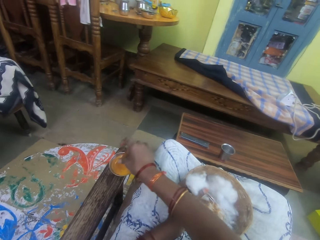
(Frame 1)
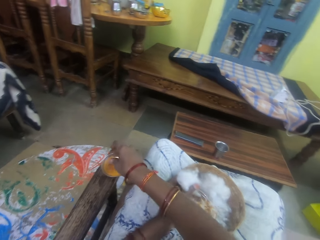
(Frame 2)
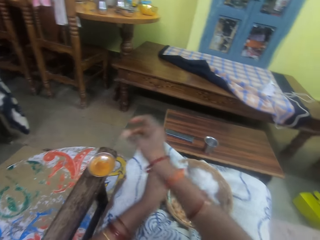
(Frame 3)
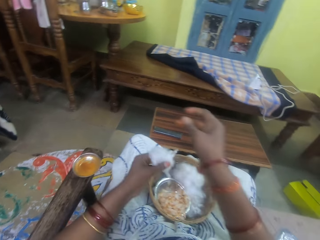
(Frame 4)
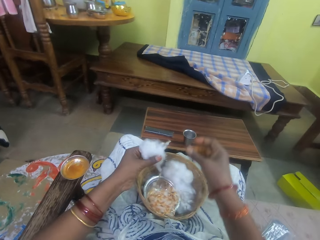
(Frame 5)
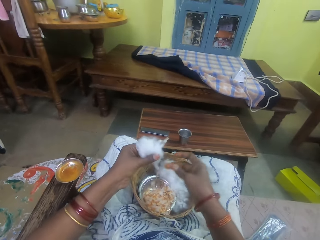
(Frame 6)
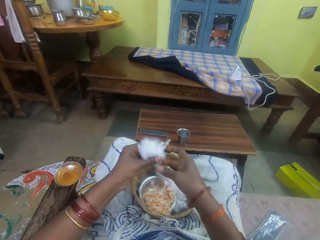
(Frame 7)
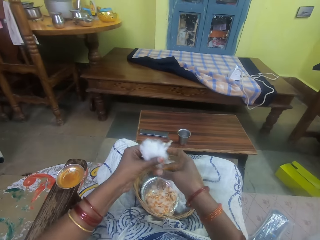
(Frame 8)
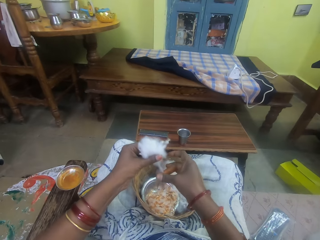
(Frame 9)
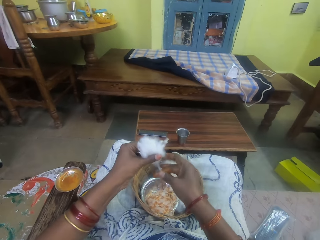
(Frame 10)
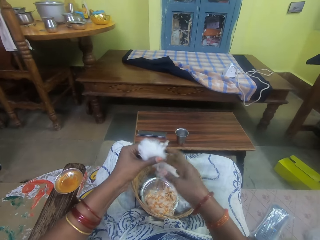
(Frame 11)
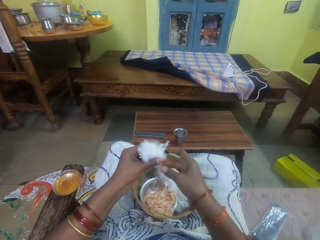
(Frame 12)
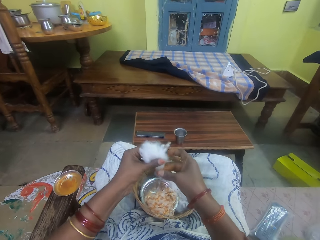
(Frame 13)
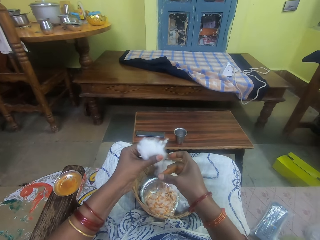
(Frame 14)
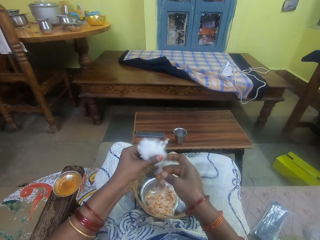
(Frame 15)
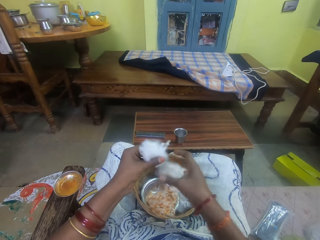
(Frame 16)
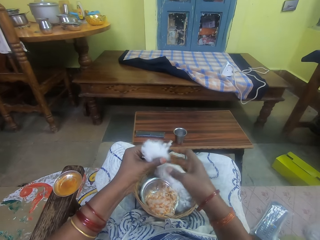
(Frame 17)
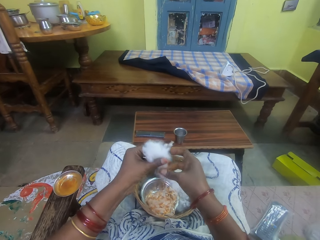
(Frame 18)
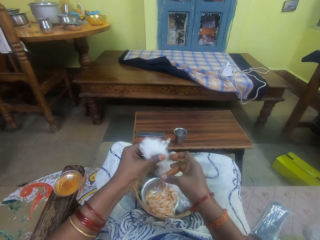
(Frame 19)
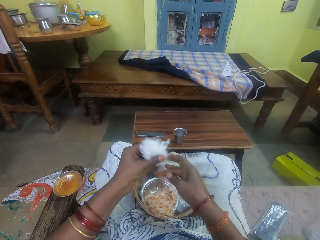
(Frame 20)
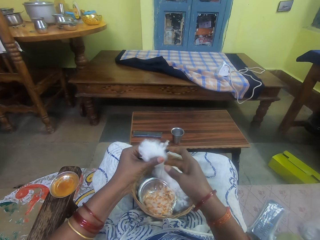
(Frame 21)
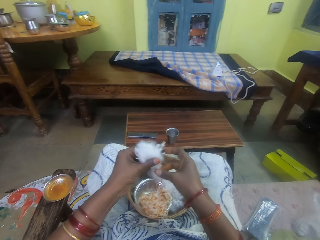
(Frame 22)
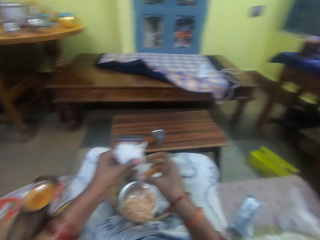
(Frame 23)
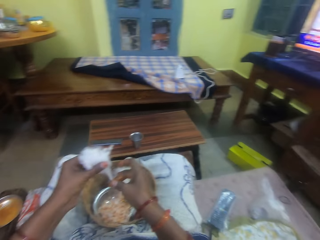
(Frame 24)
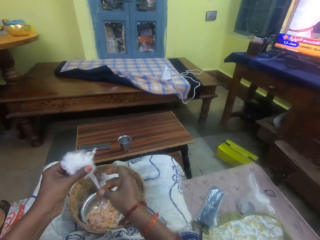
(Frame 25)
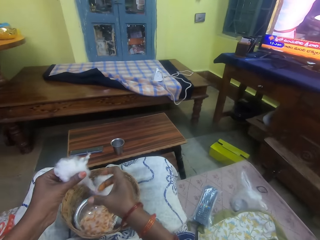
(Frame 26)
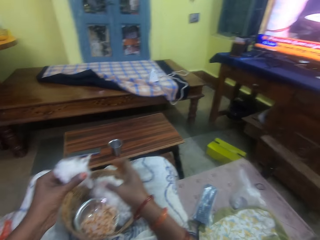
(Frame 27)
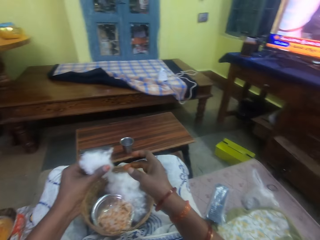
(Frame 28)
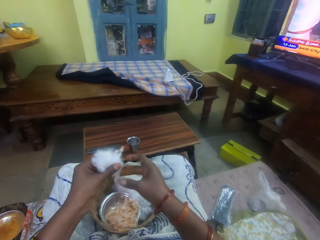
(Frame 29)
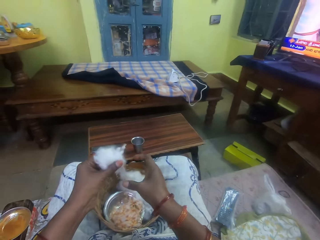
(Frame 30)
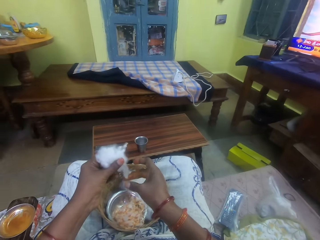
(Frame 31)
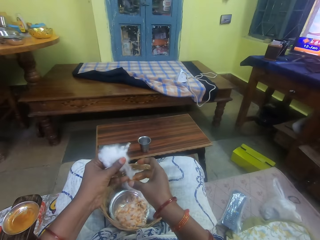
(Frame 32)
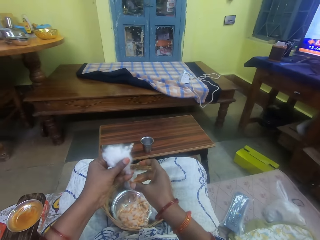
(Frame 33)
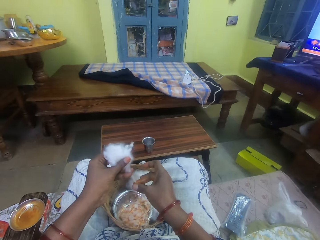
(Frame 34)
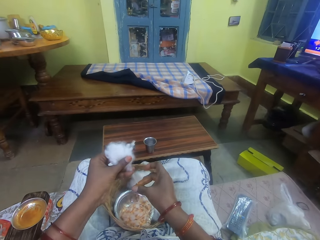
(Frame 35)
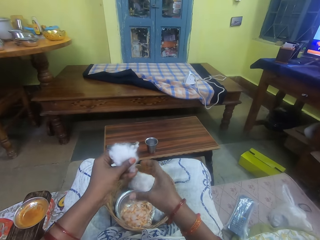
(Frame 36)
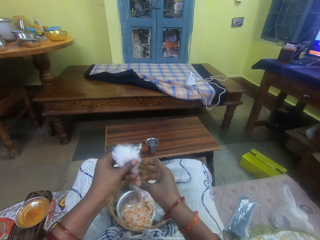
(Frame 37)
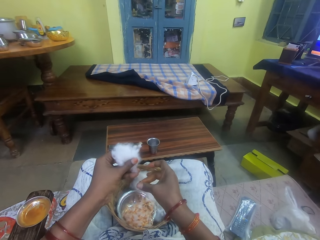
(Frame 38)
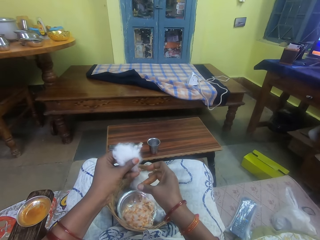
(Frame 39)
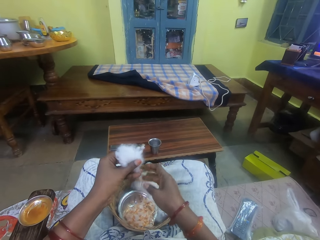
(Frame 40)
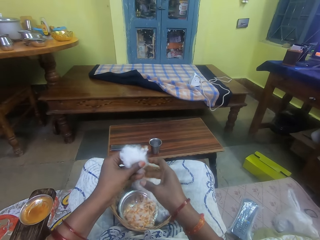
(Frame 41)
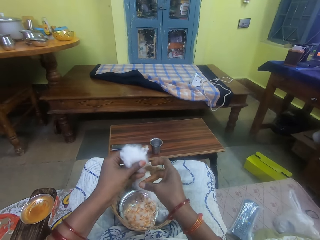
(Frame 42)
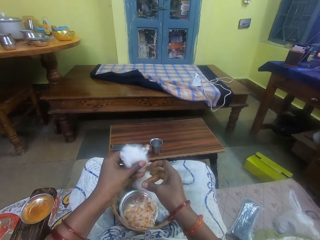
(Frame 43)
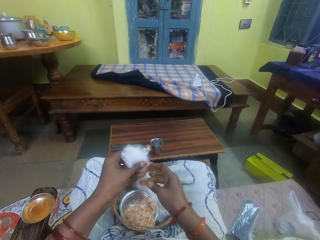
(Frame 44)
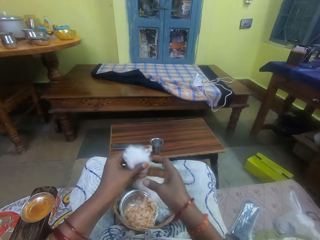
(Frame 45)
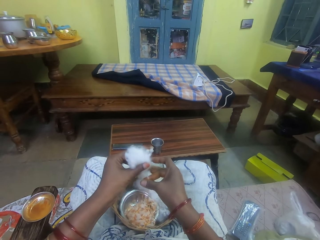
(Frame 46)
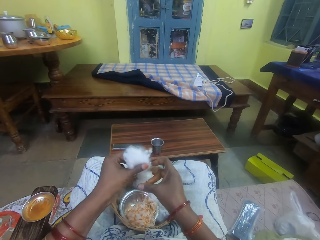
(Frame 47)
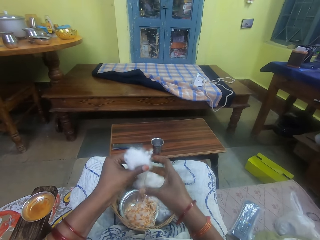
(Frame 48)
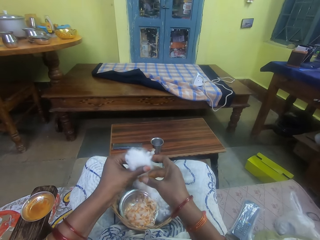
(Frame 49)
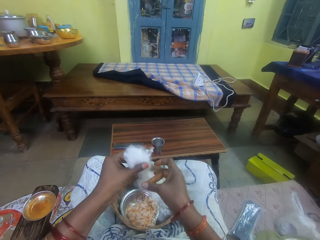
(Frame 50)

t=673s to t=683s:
The camera wearer pulls her hand off the bowl and rubs her fingers. She rolls the cotton string with an adhesive. She rubs the ointment on the ball of cotton wool in her left hand.

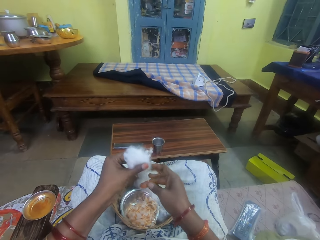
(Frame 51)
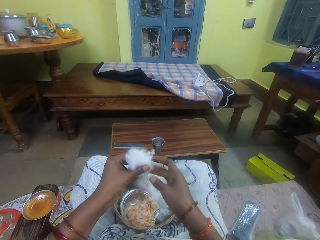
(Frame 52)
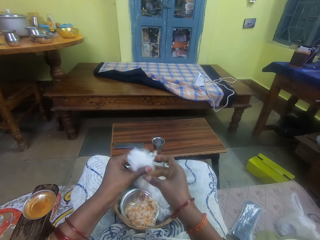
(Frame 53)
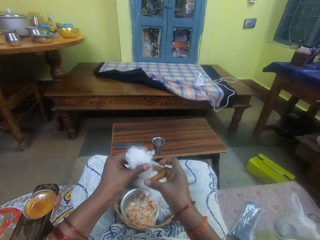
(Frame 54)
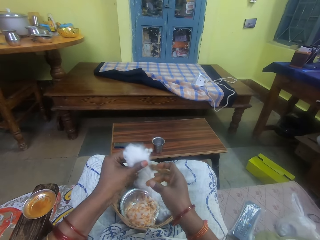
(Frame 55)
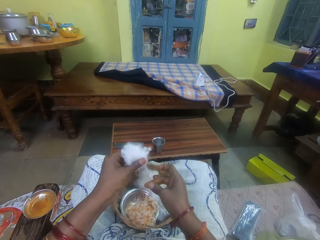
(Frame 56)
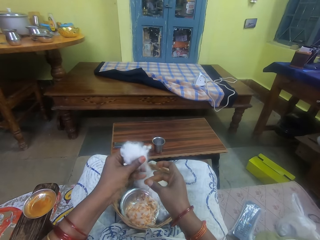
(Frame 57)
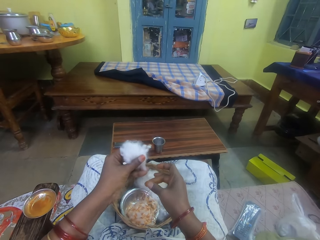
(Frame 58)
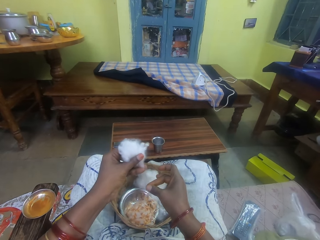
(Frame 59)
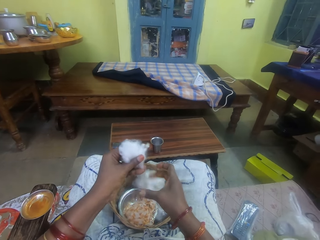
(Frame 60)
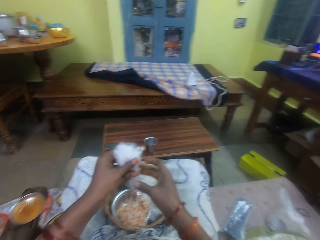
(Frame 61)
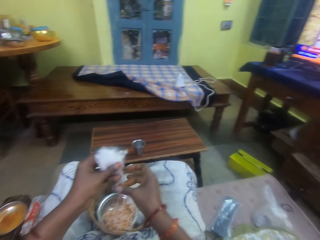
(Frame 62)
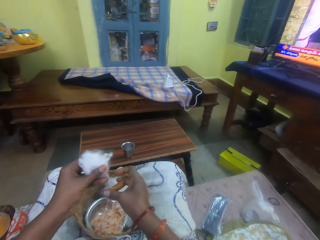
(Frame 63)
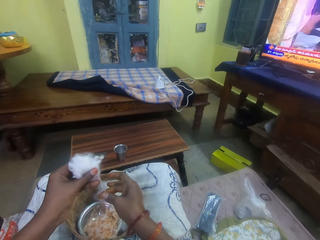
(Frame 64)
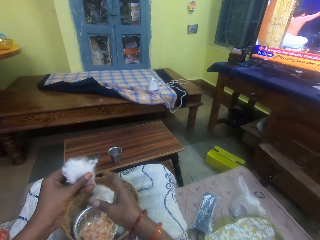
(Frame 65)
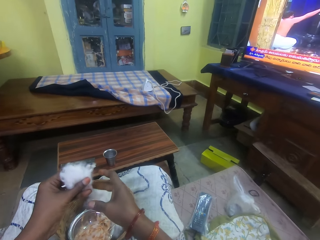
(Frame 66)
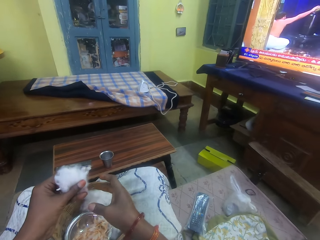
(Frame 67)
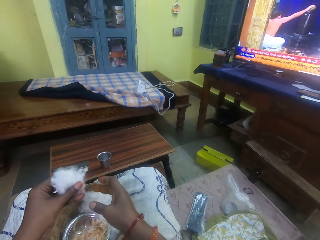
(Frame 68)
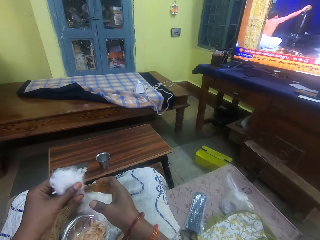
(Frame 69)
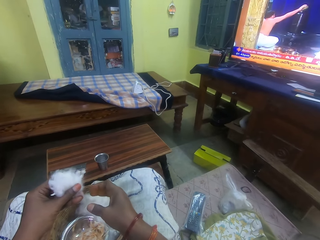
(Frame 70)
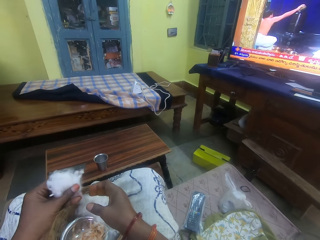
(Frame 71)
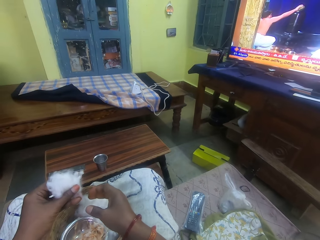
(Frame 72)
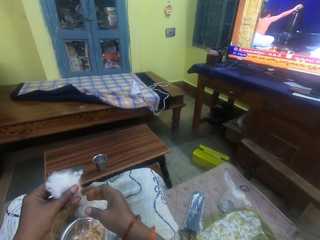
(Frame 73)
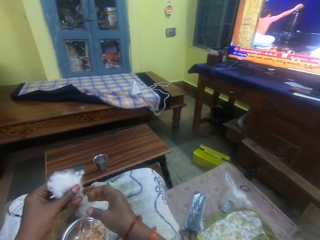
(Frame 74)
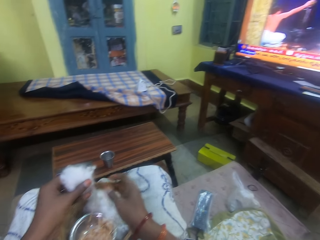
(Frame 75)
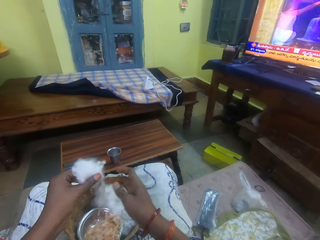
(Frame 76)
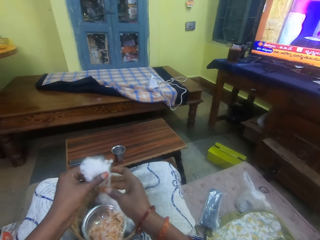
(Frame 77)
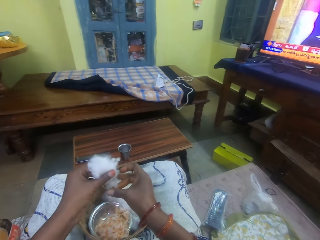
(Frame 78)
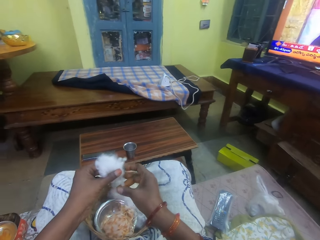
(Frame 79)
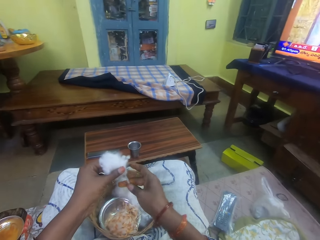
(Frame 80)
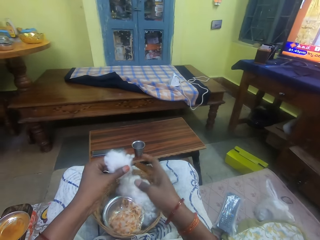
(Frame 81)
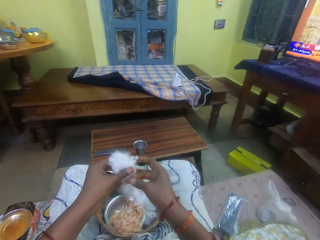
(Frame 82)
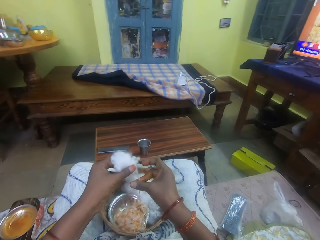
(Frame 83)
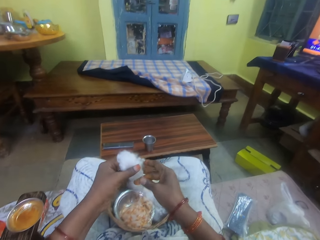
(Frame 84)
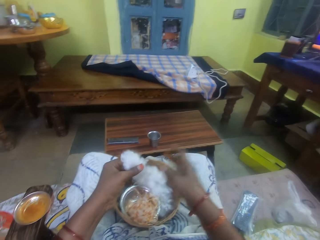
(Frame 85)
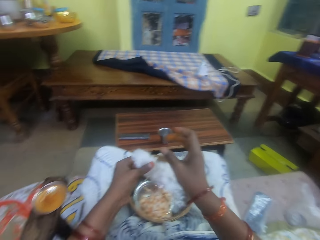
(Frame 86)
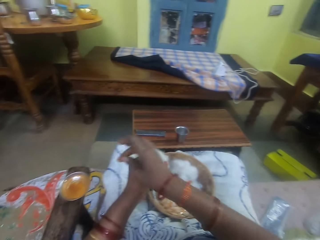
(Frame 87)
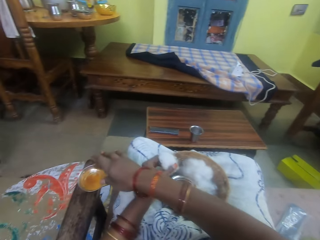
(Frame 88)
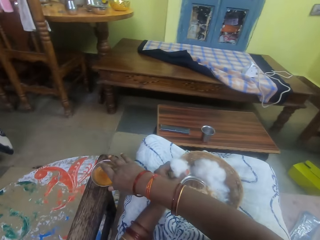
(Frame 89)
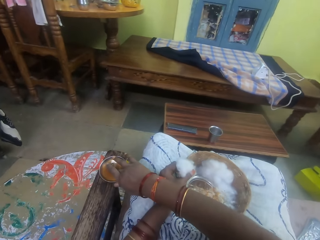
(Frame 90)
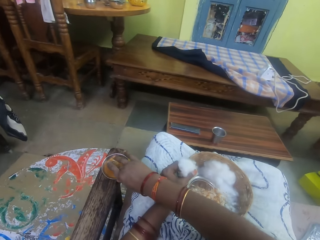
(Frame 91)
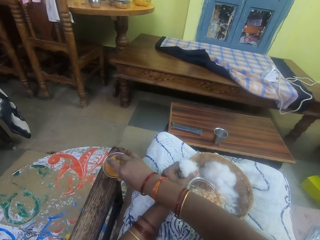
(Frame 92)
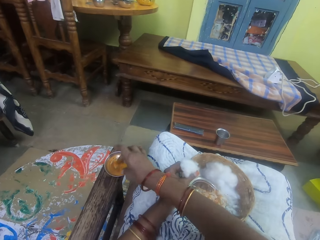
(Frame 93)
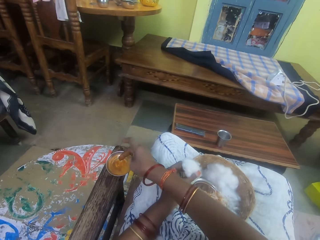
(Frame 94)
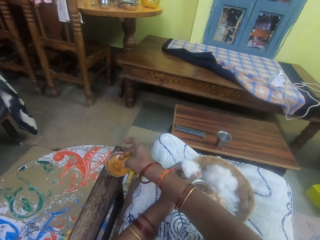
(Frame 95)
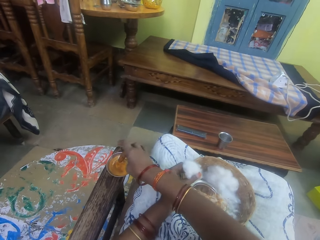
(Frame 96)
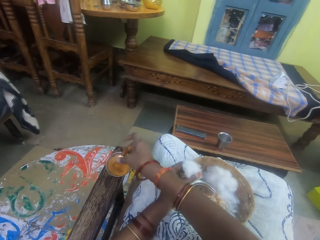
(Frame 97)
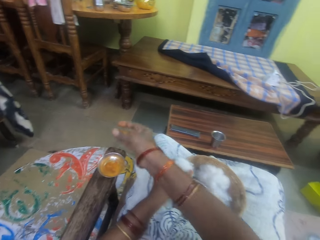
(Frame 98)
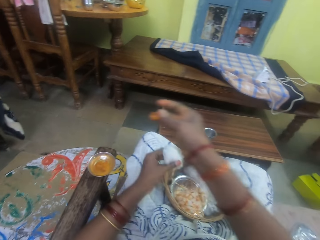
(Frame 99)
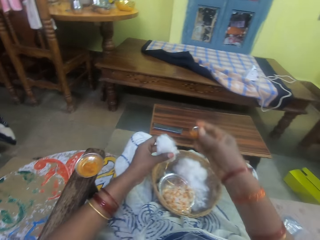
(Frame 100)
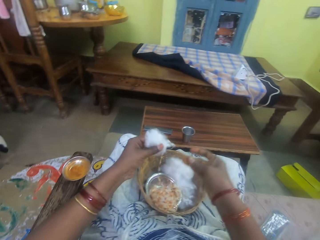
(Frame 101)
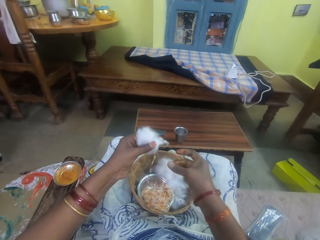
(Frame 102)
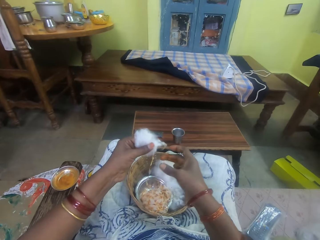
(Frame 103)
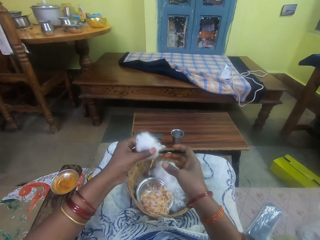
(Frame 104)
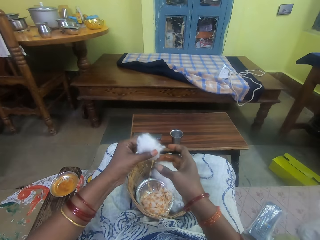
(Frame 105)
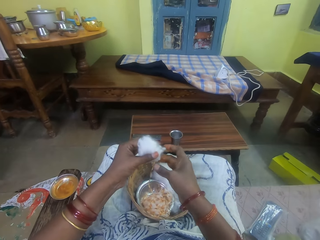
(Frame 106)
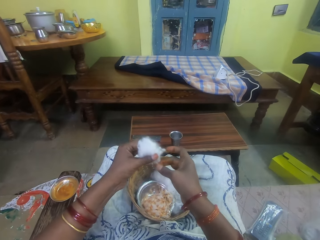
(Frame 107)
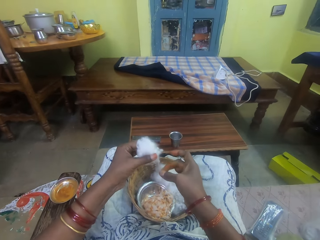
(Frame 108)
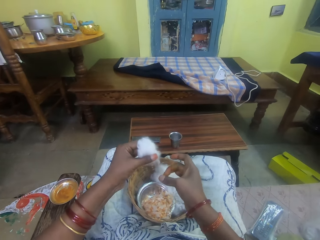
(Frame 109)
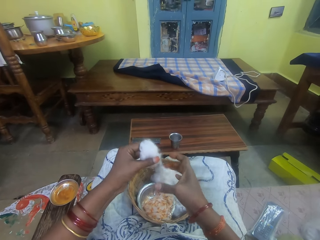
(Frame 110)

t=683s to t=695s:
The camera wearer pulls the cotton. She rolls the cotton string with an adhesive. She pulls her hand off the cotton string. She rolls the cotton string with the adhesive. She pulls her hand off the cotton string. She picks the adhesive from the bowl. She touches the ointment with her right hand. She pulls her hand off the bowl and rubs her fingers. She rolls the cotton string with the adhesive. She rubs the ointment on the ball of cotton wool in her left hand.
